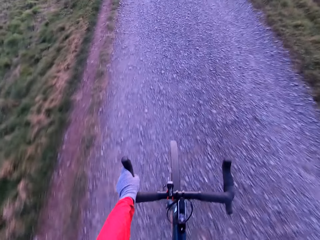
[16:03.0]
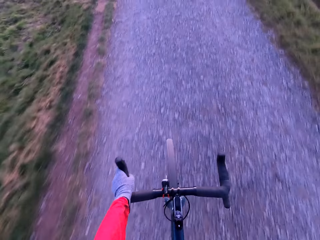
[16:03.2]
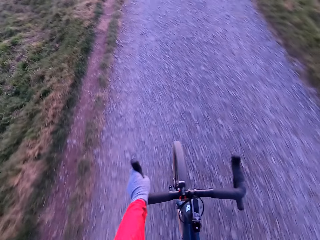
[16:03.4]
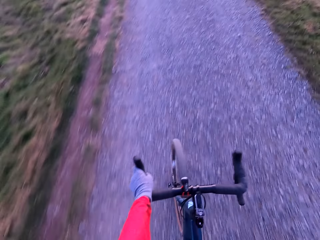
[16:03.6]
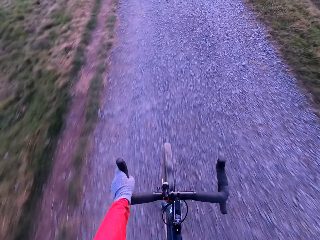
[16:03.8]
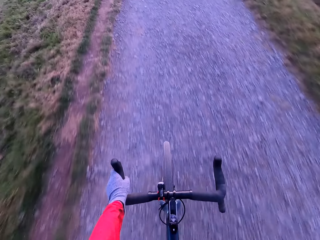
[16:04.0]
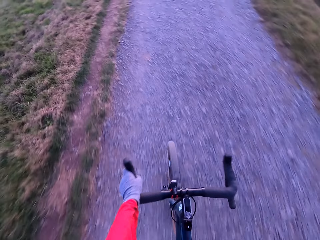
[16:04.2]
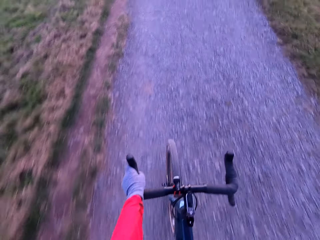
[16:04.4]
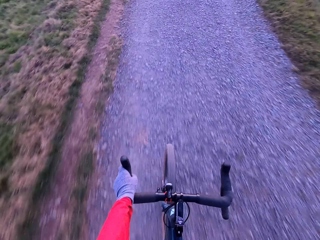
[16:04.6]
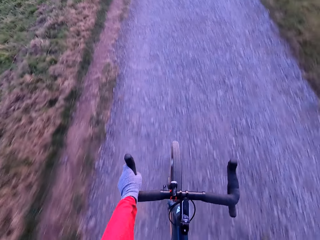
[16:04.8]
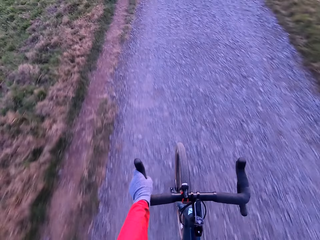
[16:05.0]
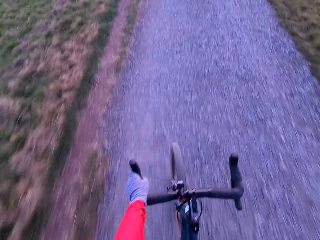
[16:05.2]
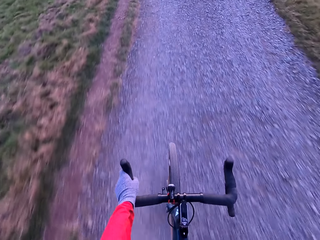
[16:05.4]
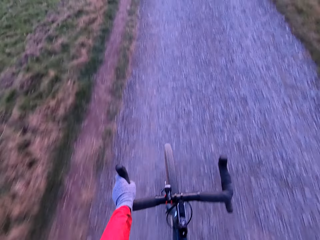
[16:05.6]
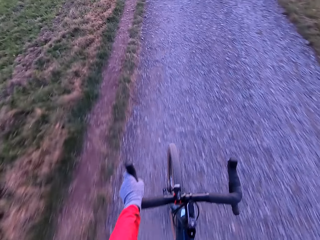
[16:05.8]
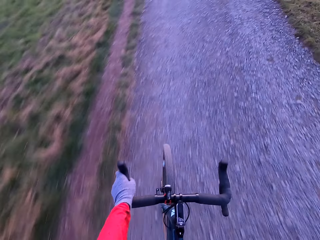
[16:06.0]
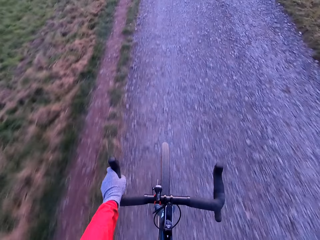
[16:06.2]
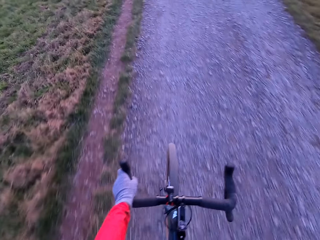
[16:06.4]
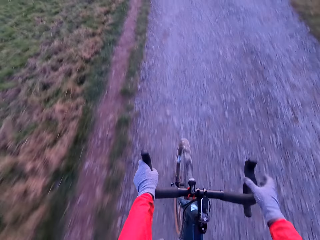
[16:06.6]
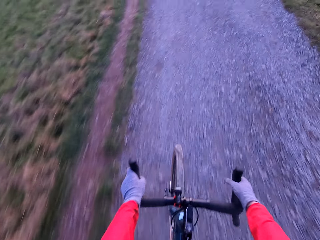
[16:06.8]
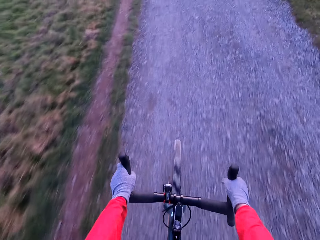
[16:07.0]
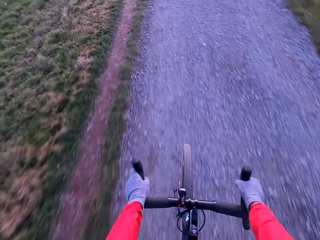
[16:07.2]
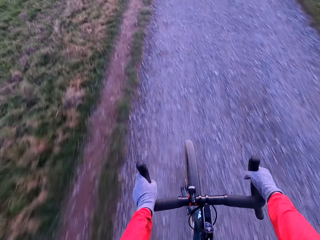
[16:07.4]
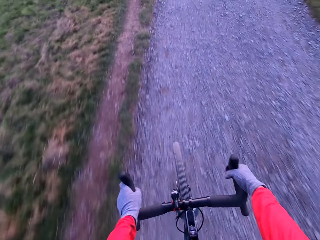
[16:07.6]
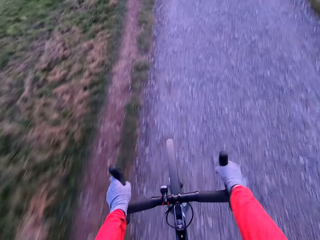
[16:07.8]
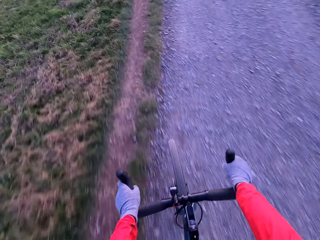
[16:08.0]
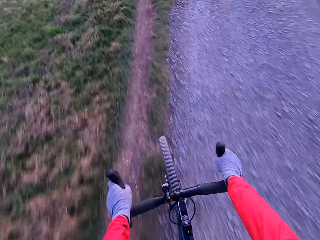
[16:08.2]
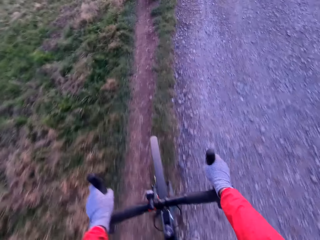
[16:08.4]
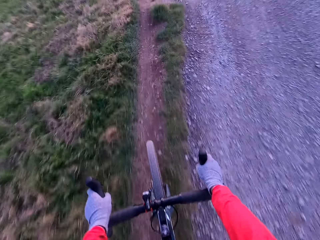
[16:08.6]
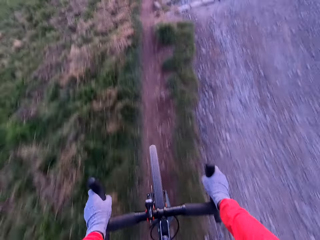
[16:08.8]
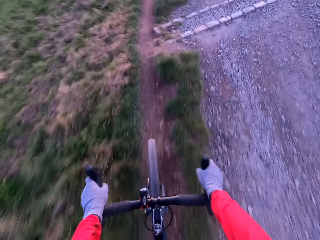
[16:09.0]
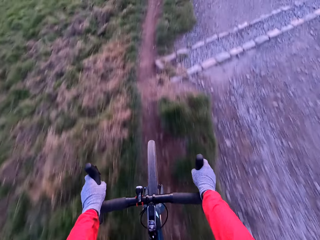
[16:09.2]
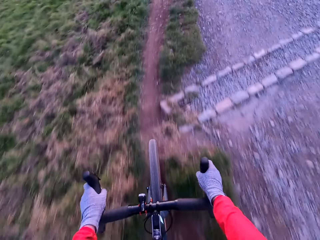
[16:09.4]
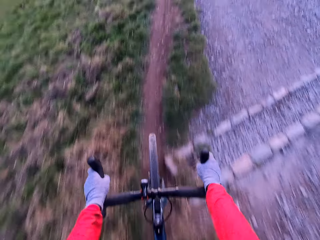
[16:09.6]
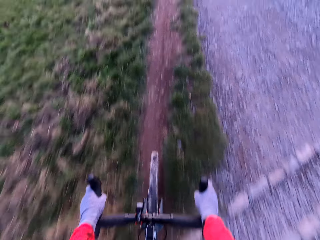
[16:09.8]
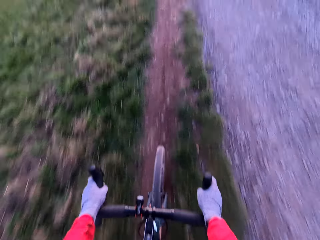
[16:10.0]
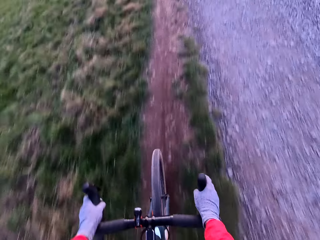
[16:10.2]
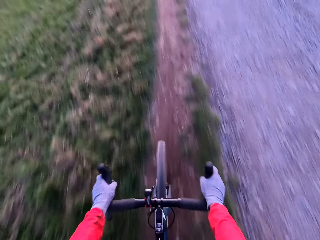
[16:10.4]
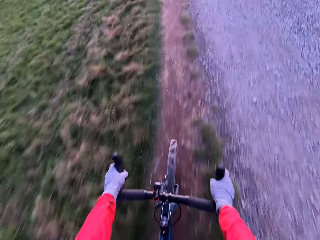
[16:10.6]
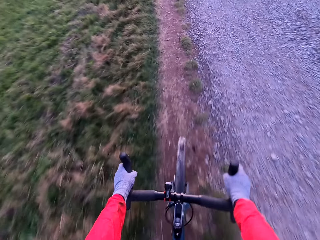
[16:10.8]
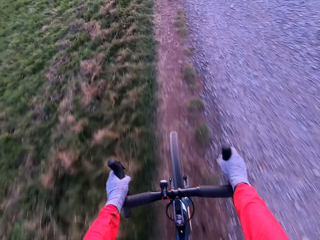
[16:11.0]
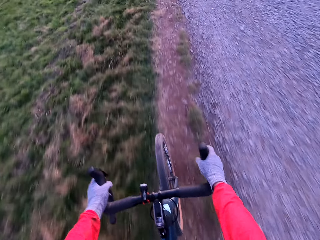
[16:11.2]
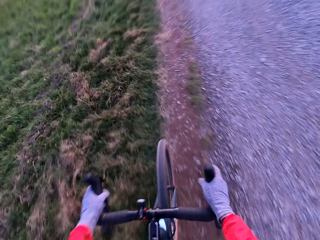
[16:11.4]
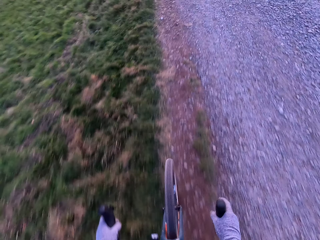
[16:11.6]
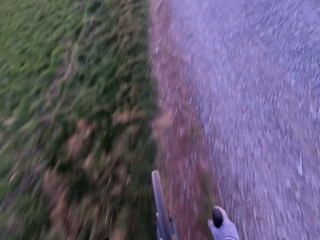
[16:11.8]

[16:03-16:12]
The camera wearer rides the bicycle along the road with his hands and legs.

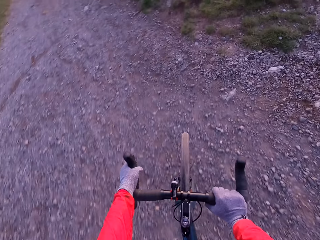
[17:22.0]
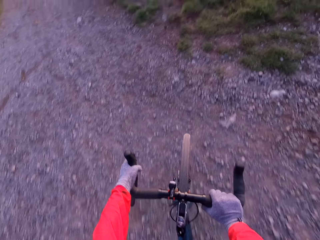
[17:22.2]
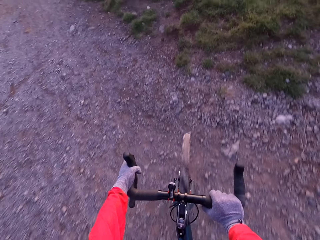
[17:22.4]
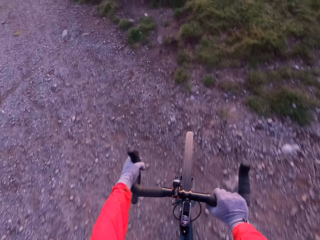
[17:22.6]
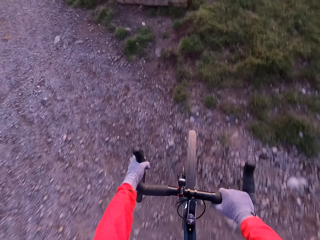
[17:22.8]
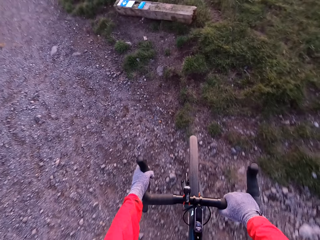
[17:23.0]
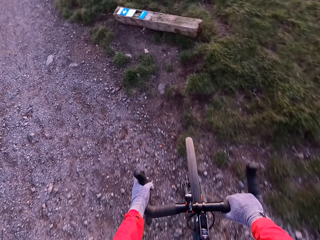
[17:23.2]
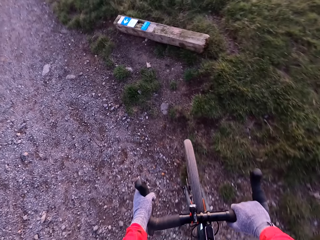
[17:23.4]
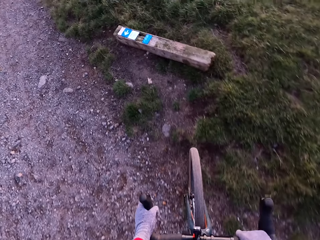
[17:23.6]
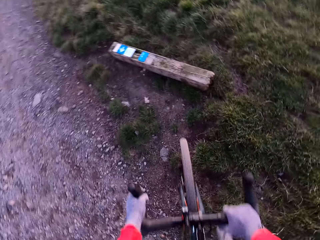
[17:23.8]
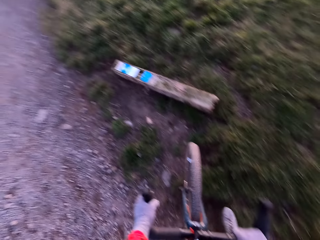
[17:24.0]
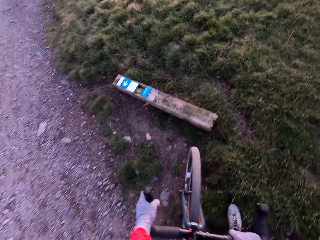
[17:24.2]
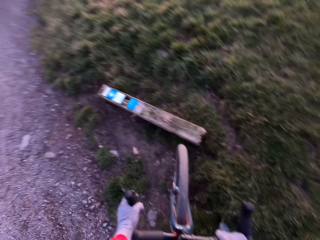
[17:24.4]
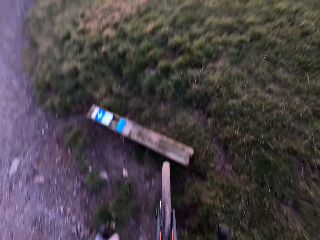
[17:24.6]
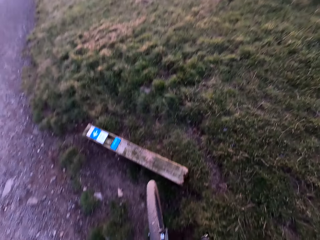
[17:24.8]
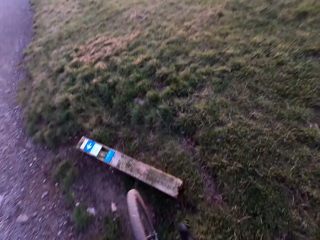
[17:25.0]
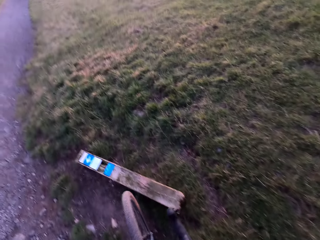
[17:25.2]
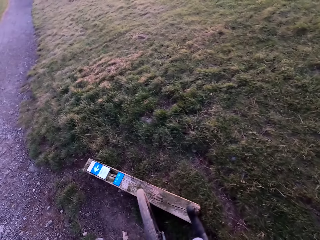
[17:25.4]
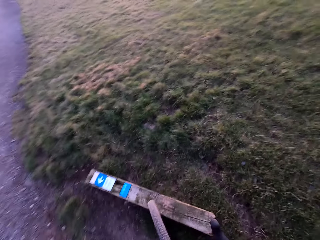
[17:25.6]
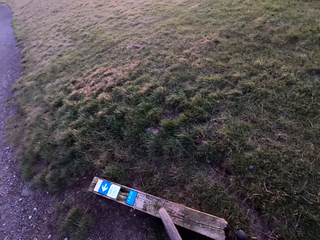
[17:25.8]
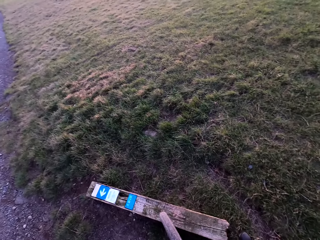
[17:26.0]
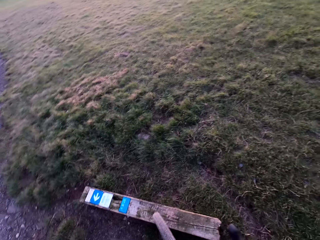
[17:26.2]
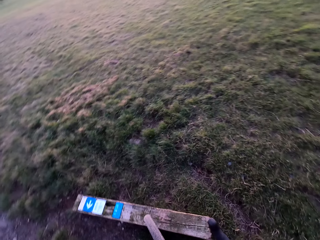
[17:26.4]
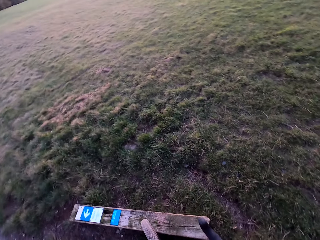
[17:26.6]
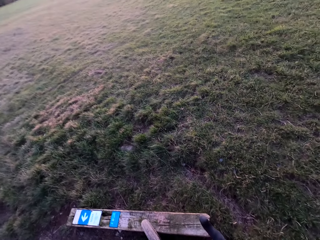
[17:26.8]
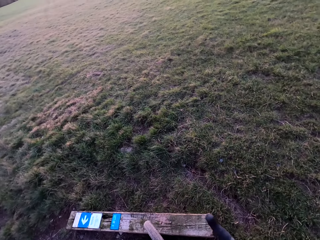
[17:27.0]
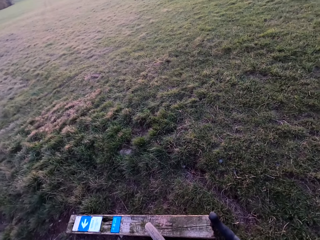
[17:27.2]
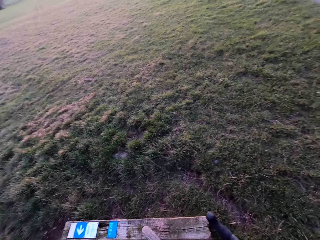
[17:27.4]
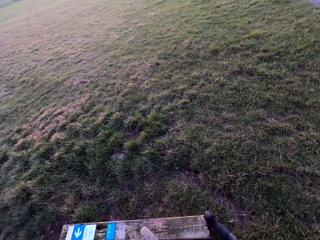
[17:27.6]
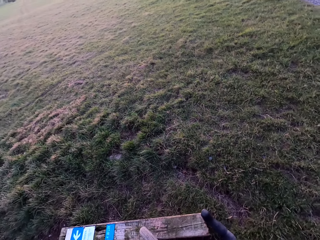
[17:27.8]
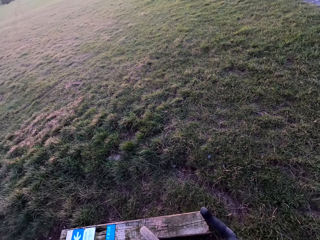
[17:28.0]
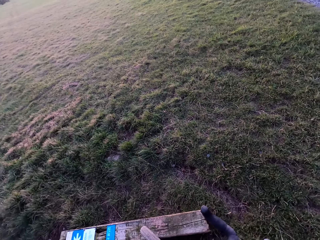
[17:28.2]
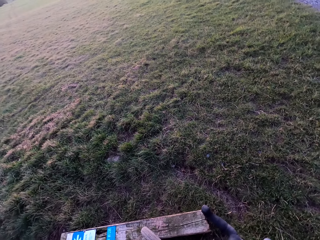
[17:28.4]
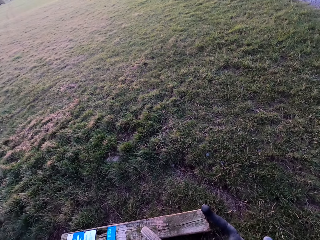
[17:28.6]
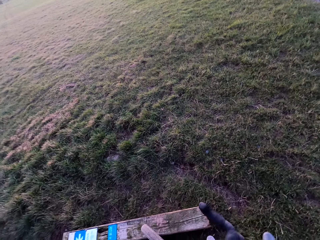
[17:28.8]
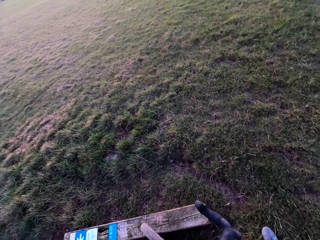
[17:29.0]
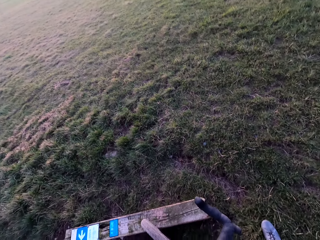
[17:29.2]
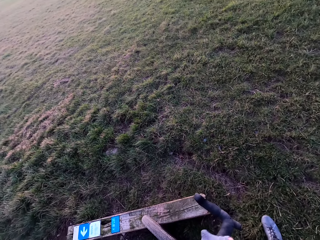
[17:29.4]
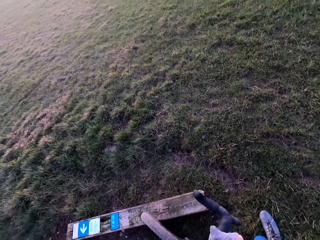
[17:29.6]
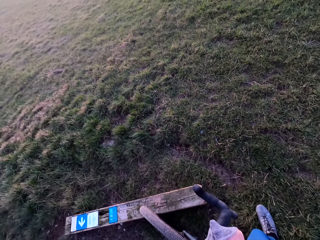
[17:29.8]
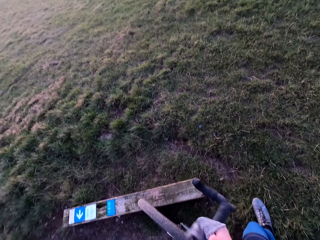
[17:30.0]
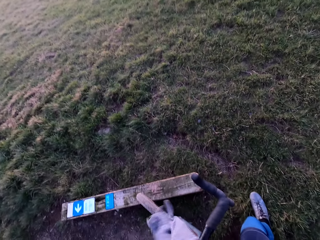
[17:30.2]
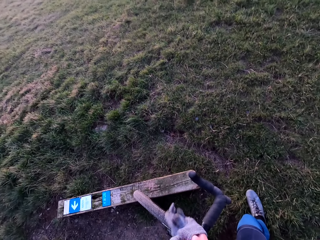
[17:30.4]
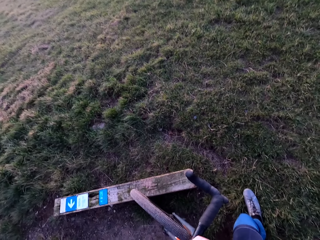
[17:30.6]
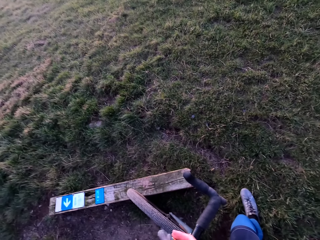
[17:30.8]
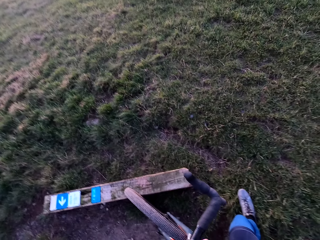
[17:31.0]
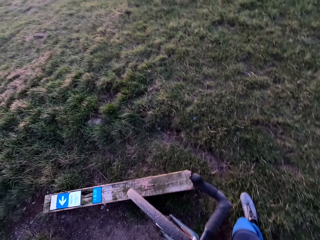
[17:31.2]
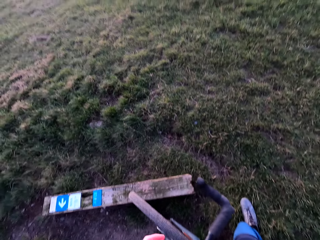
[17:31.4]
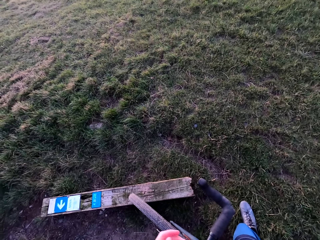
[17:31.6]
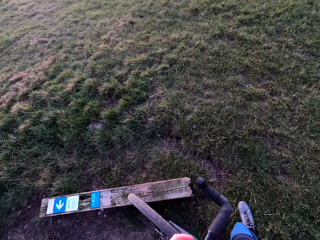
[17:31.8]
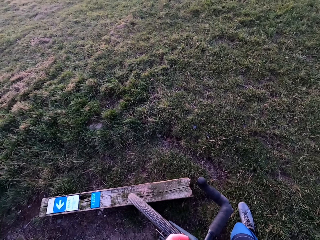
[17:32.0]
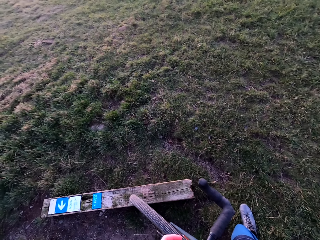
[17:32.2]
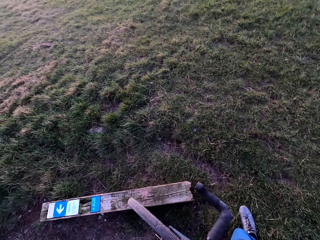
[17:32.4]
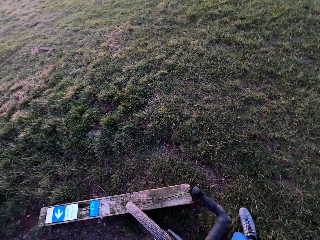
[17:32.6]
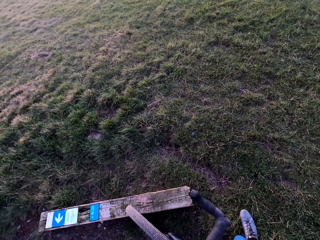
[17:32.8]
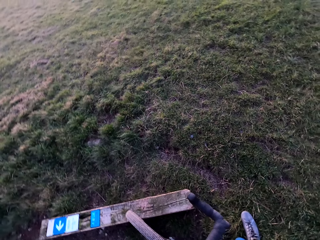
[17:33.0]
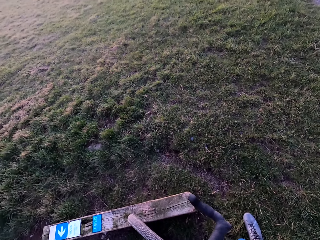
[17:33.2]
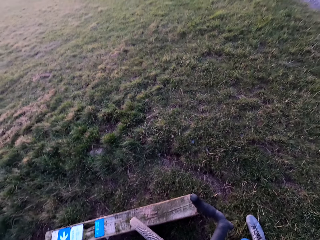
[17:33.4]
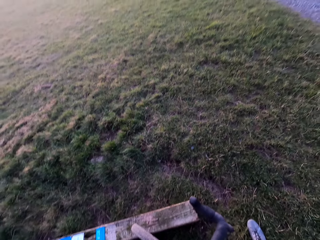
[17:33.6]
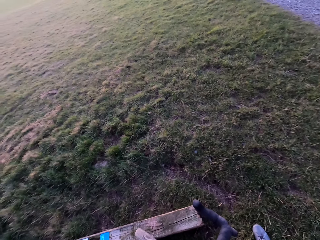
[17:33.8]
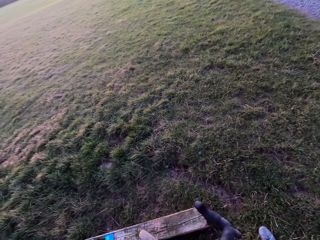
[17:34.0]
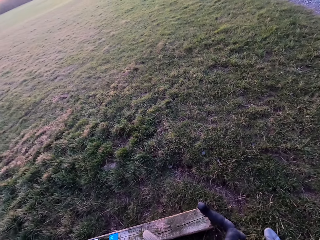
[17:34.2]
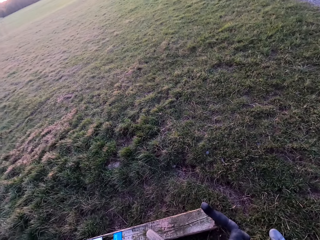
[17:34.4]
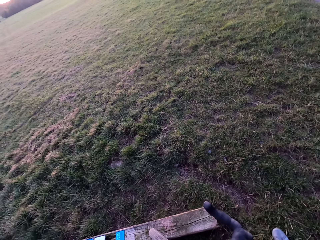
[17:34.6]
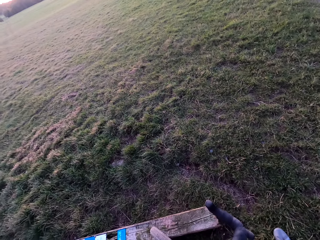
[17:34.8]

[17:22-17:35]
The camera wearer stops to ride the bicycle. He removes a glove from his right hand with his left hand. He removes a glove from his left hand with his right hand.
